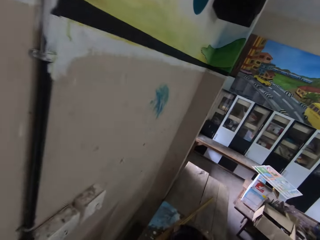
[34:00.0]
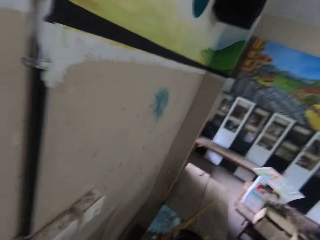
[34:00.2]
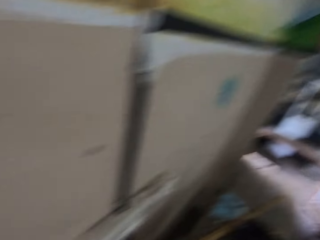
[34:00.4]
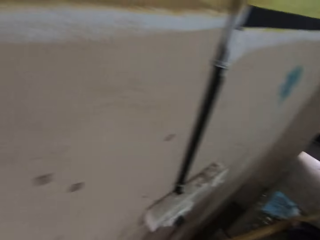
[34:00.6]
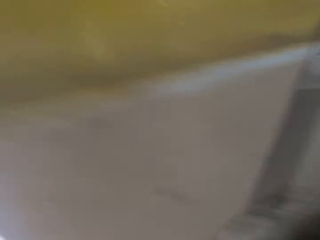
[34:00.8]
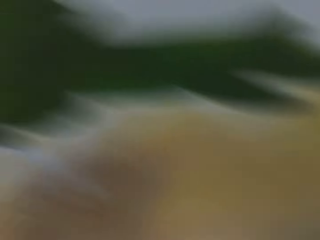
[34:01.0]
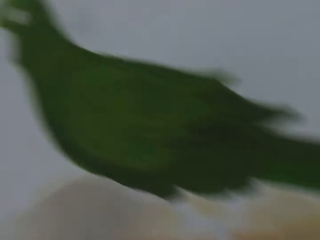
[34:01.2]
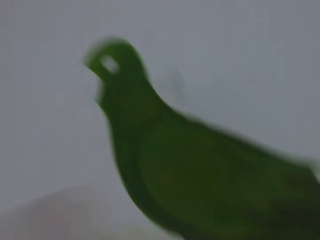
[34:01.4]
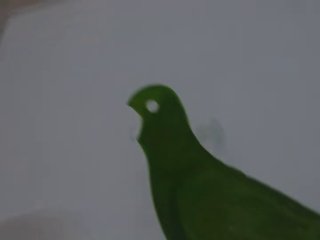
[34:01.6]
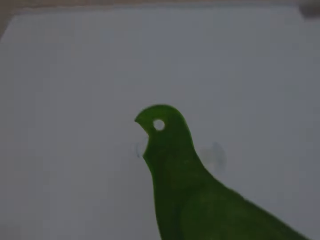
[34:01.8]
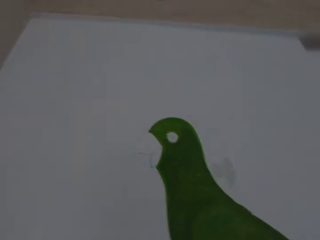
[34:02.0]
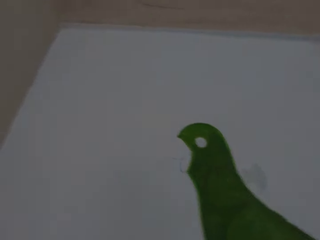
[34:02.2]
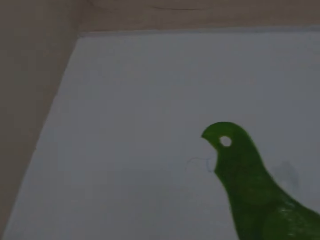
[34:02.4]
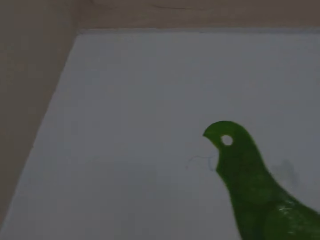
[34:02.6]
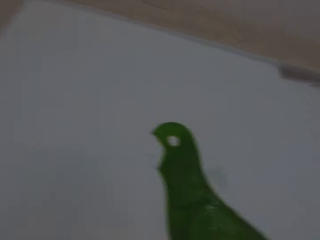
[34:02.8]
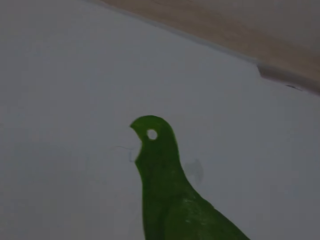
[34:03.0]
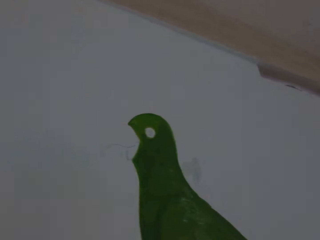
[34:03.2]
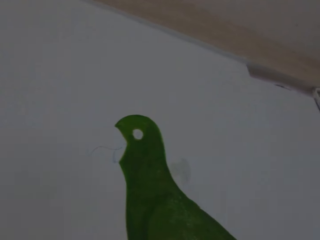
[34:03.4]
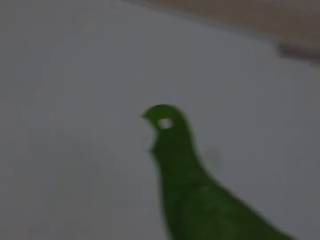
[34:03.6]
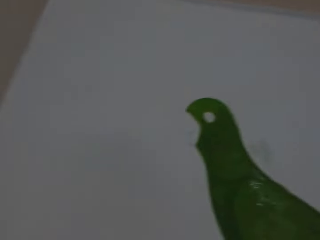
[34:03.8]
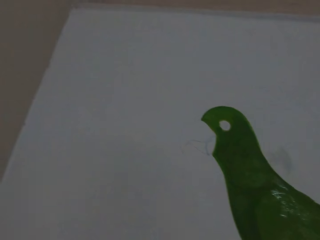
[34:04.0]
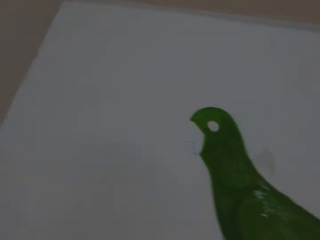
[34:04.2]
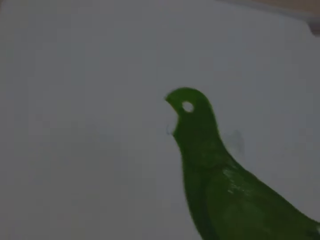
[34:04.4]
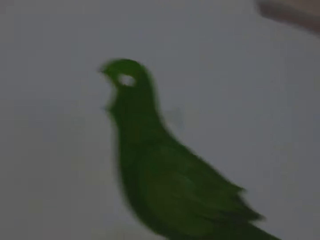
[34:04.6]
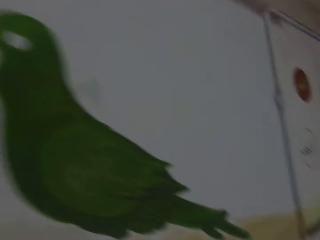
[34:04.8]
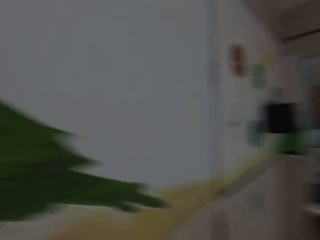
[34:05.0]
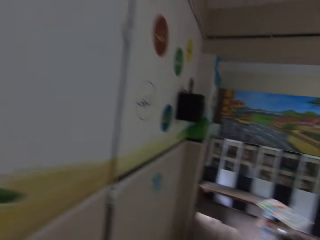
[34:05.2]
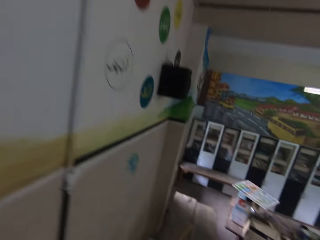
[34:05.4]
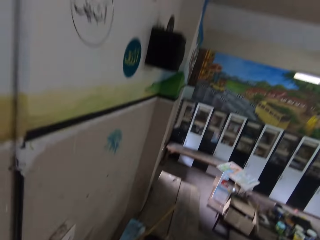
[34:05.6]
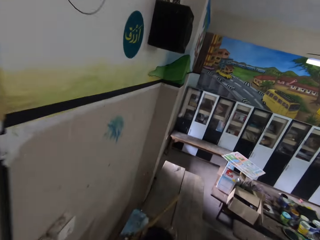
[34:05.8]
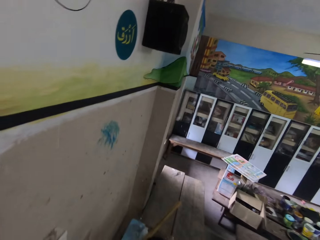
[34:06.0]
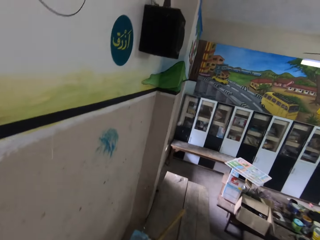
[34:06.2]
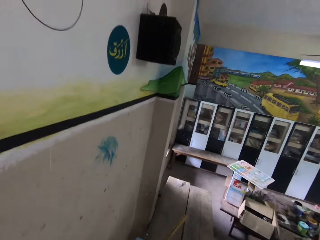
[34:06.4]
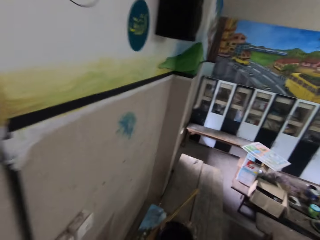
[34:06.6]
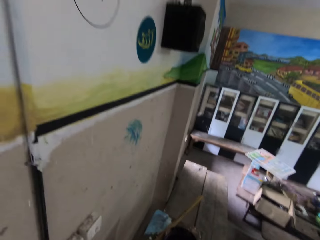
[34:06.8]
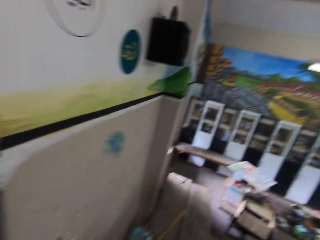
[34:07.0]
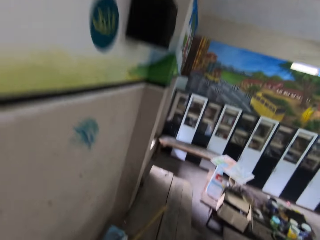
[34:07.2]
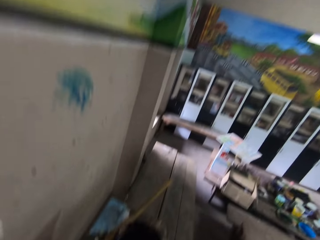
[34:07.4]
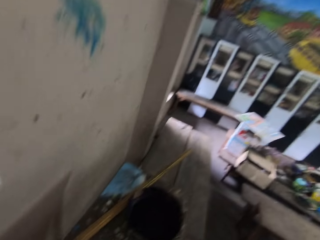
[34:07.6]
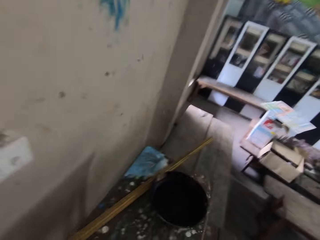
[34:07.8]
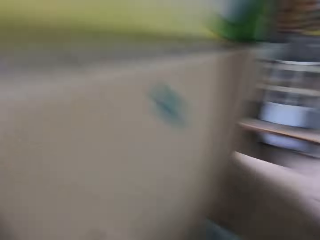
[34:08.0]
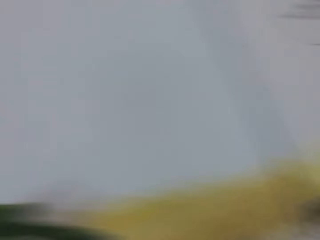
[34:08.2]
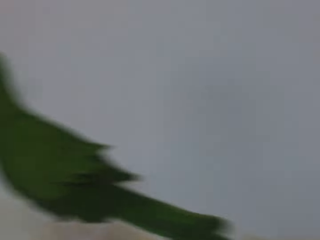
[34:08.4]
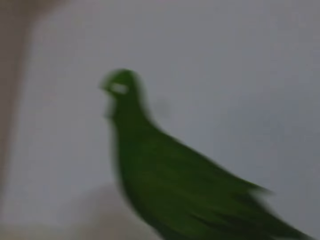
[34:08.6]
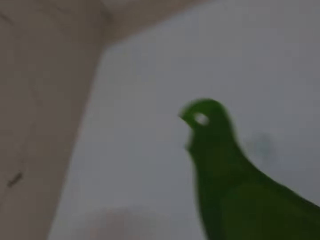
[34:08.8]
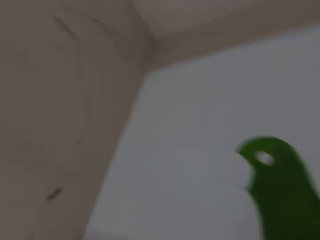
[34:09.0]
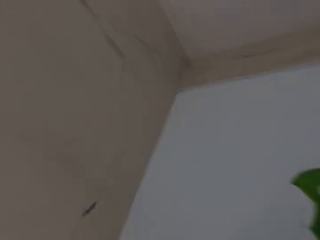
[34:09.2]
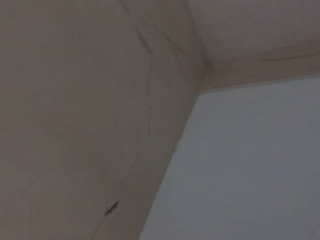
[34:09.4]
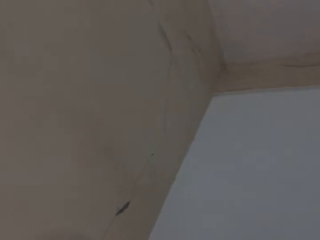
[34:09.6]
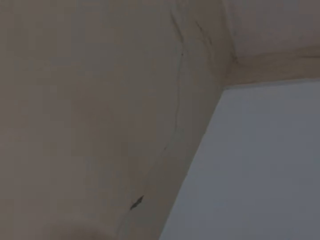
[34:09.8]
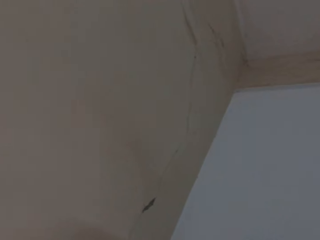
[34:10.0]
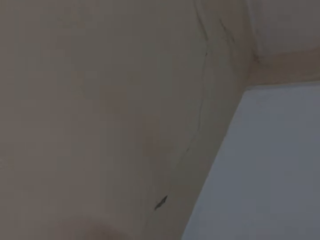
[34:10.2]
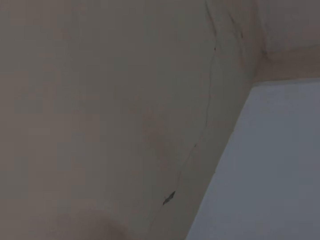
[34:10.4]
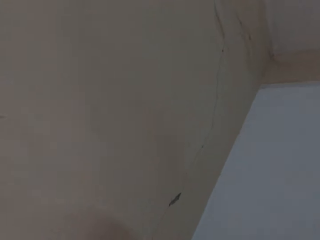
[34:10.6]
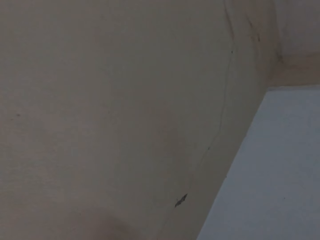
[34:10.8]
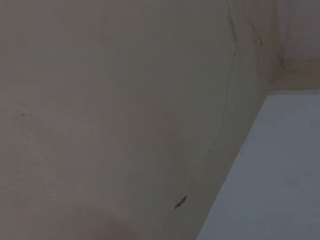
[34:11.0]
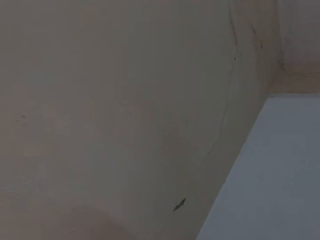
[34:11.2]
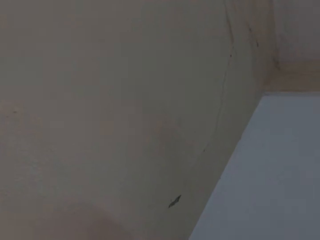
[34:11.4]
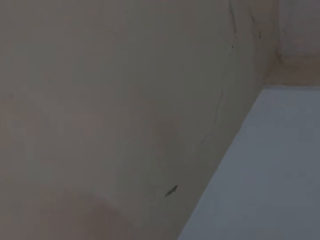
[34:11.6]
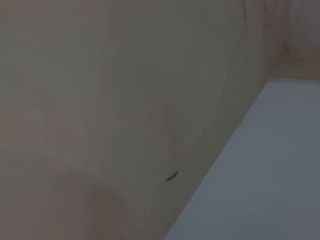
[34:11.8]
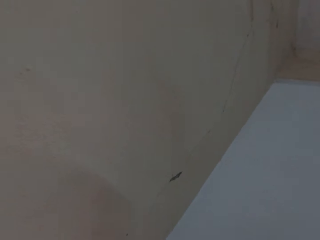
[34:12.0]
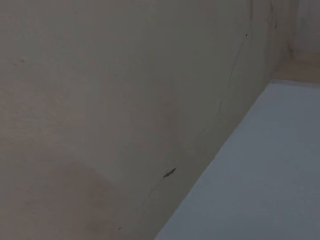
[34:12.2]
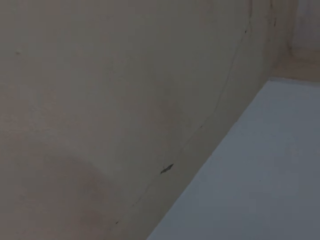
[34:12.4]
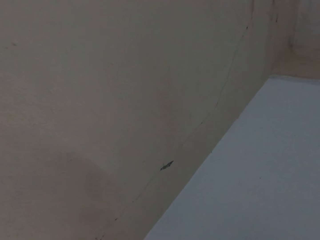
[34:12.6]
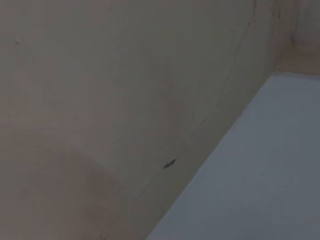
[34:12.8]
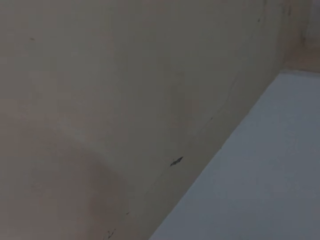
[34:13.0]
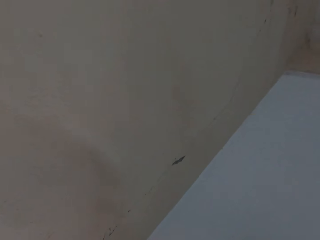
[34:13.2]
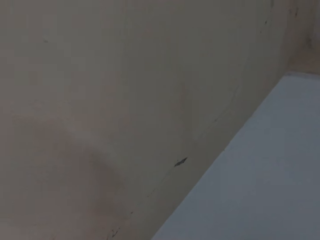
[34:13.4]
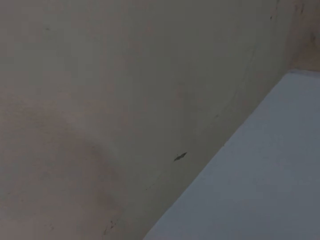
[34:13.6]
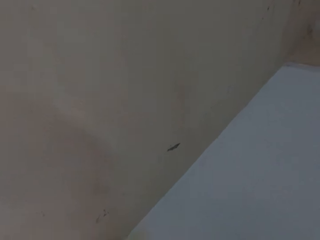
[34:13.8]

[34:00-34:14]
The camera wearer looks at the table. They look at the wall. They look at the table. They look at the wall.

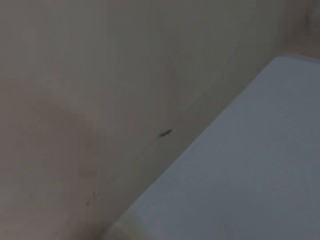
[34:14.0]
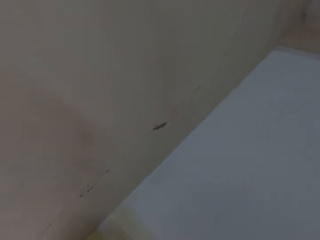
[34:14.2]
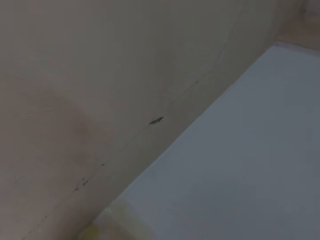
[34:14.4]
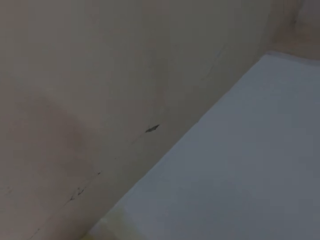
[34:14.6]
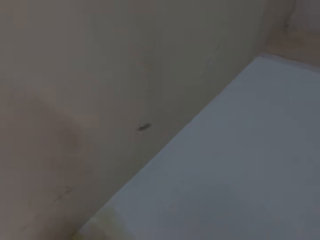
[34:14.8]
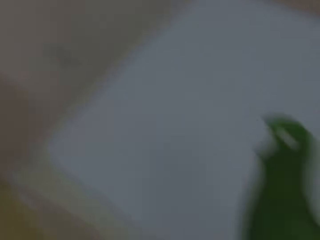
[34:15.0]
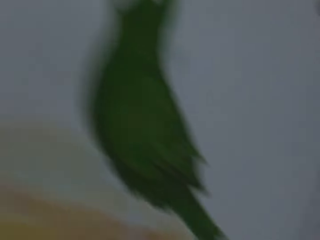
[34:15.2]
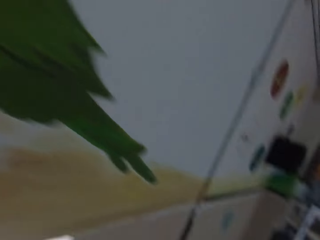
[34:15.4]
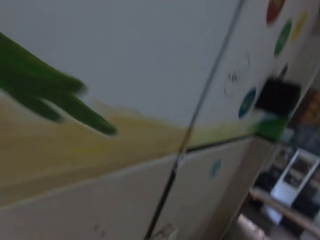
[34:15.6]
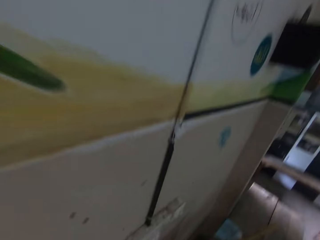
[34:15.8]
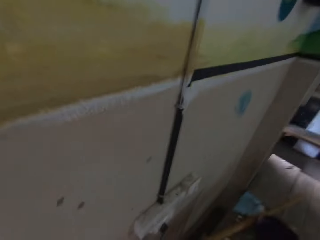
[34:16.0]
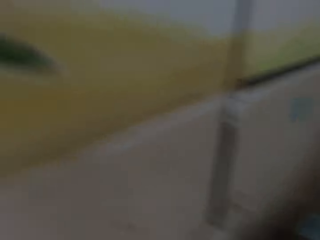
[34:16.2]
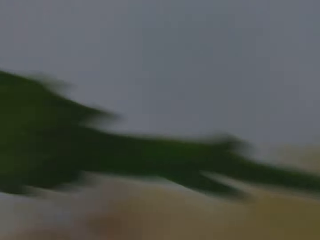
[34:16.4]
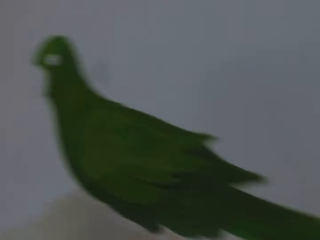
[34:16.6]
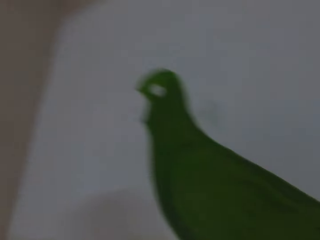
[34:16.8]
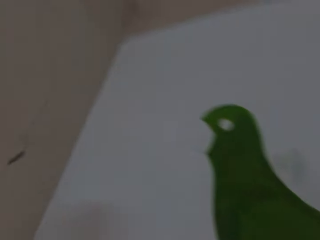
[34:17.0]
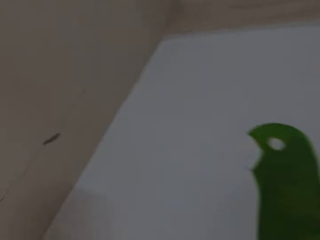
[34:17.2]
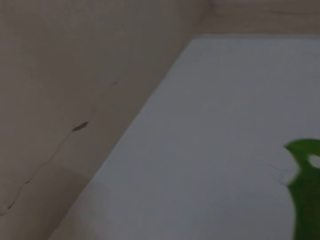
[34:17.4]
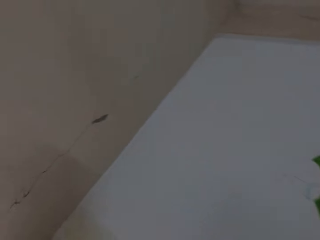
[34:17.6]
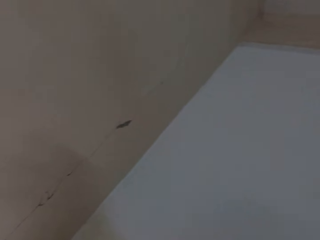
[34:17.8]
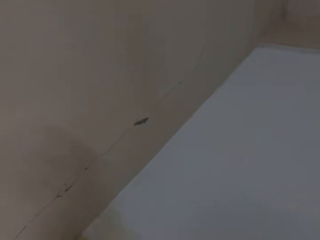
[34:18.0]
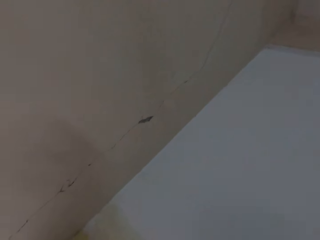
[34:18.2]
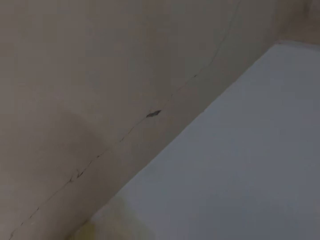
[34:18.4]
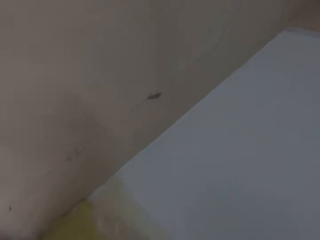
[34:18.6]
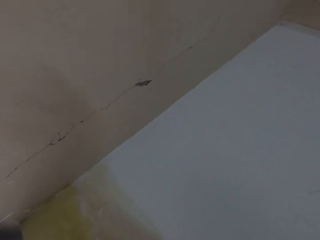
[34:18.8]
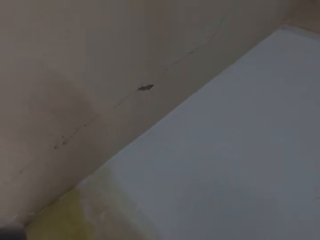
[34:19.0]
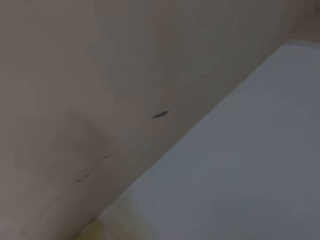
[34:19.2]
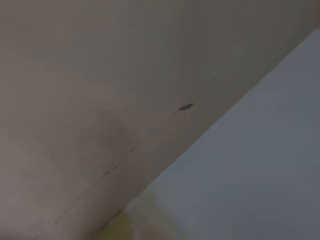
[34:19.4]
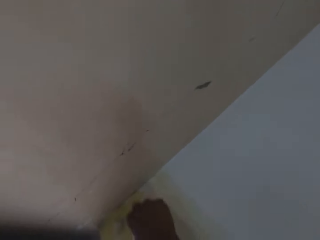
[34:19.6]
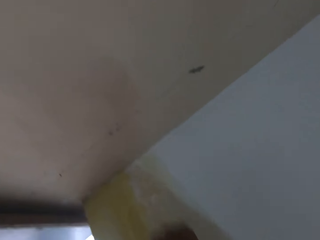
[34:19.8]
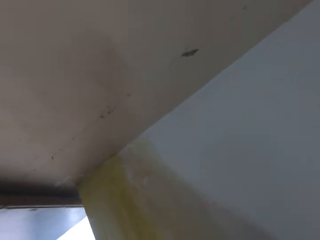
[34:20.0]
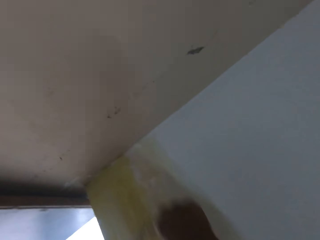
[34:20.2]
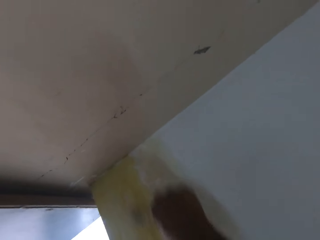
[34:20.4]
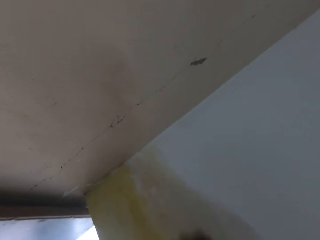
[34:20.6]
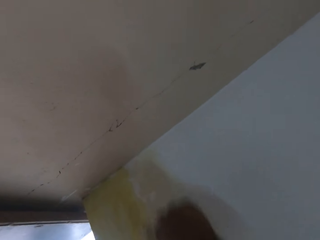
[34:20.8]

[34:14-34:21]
The camera wearer paints the wall with a brush in his right hand.
